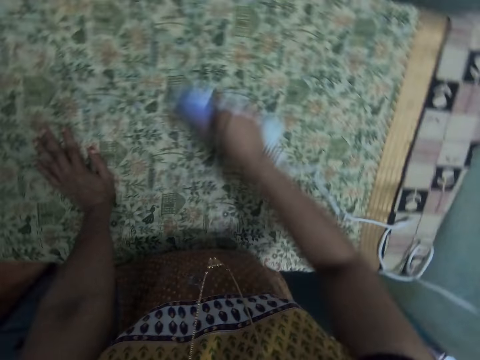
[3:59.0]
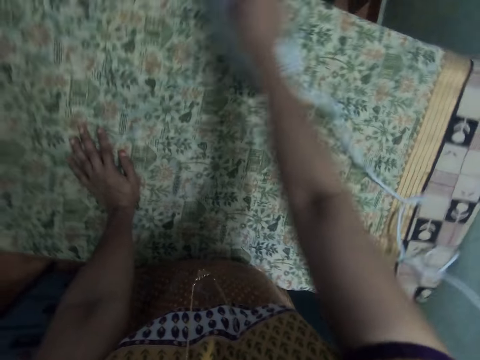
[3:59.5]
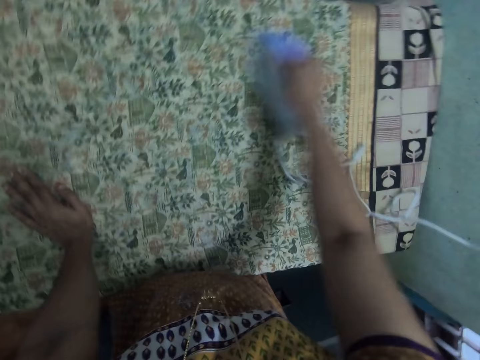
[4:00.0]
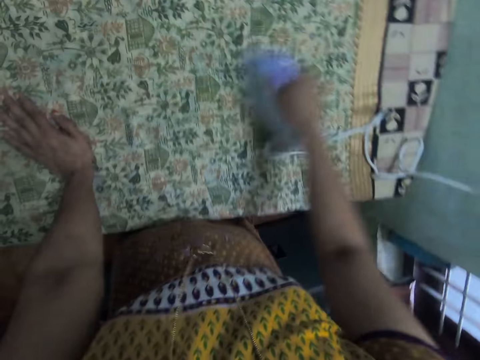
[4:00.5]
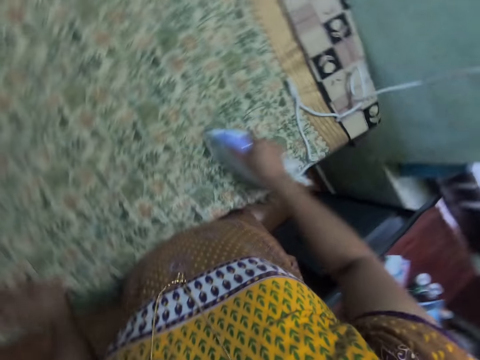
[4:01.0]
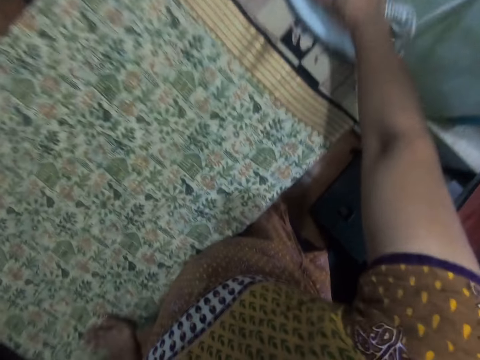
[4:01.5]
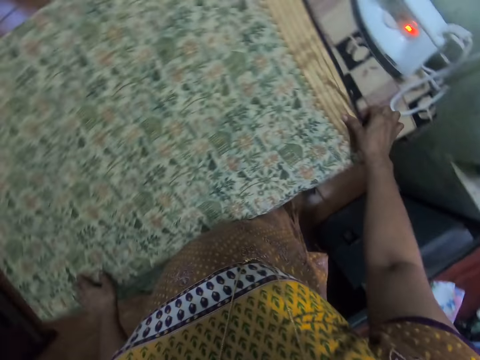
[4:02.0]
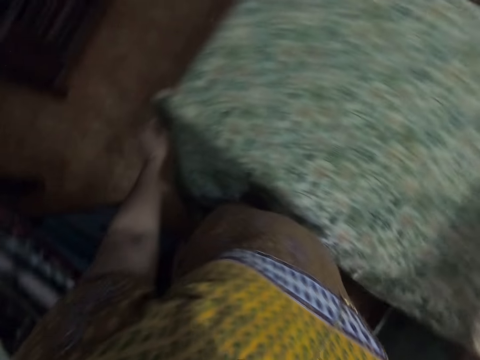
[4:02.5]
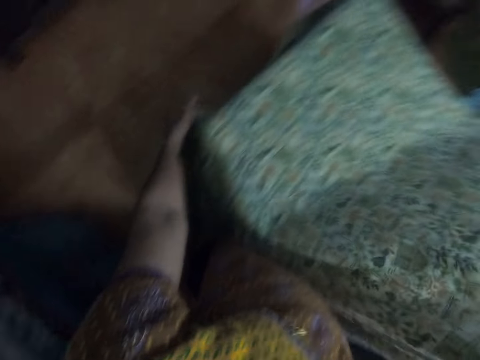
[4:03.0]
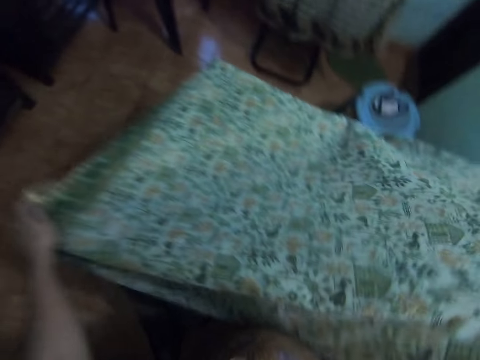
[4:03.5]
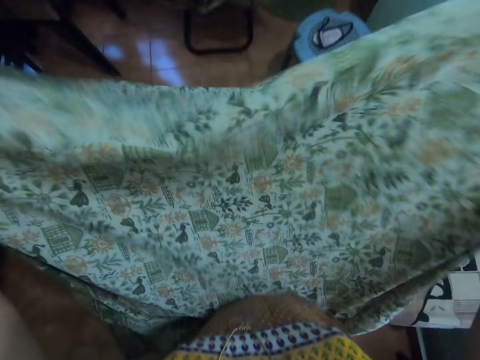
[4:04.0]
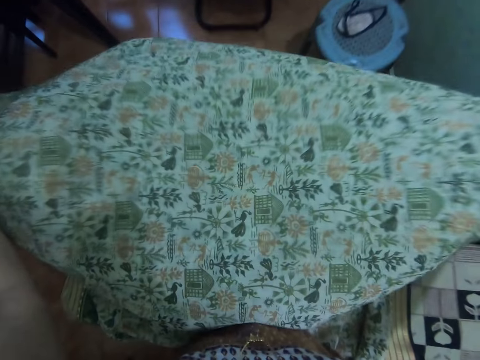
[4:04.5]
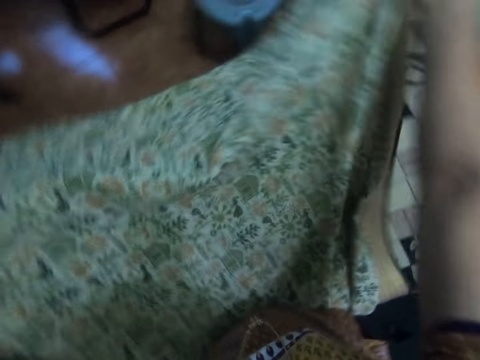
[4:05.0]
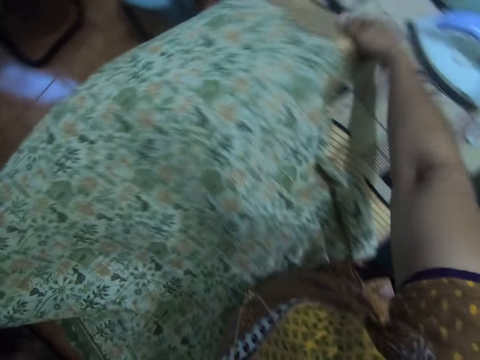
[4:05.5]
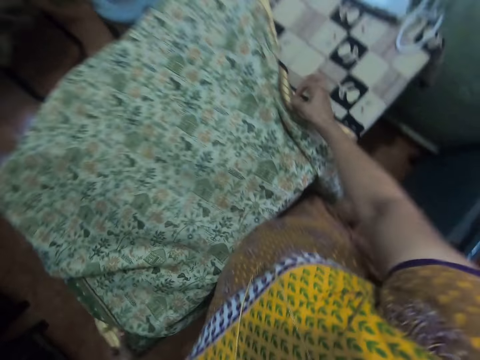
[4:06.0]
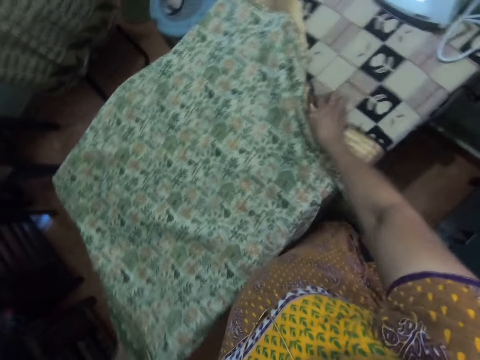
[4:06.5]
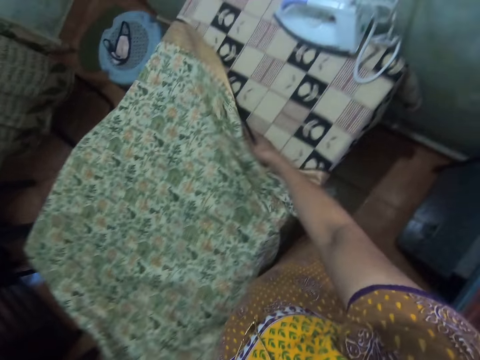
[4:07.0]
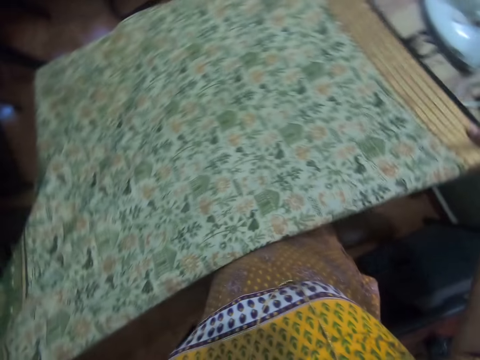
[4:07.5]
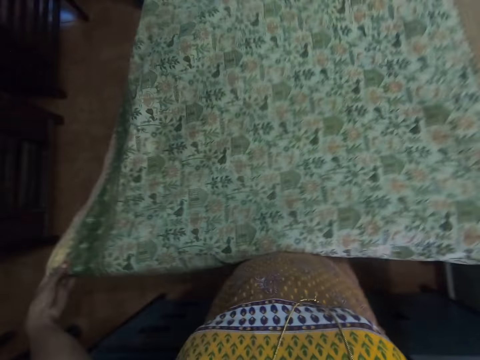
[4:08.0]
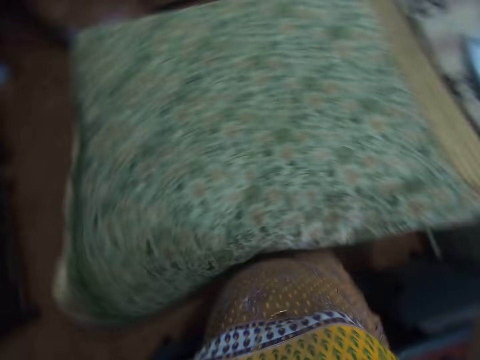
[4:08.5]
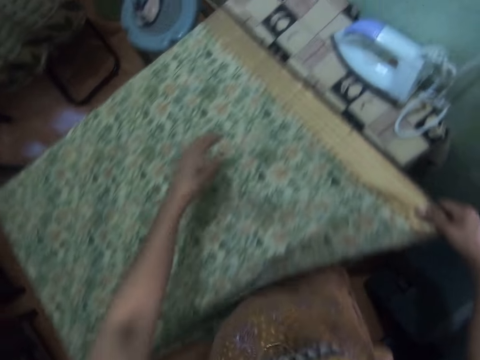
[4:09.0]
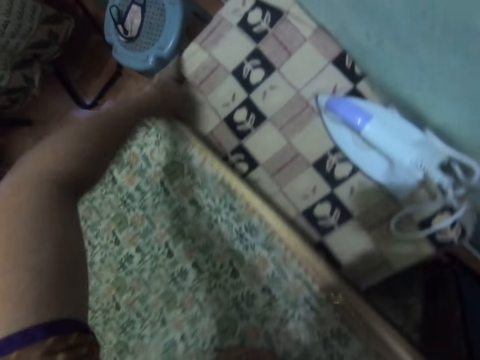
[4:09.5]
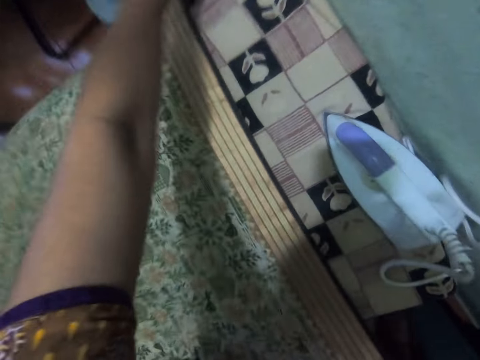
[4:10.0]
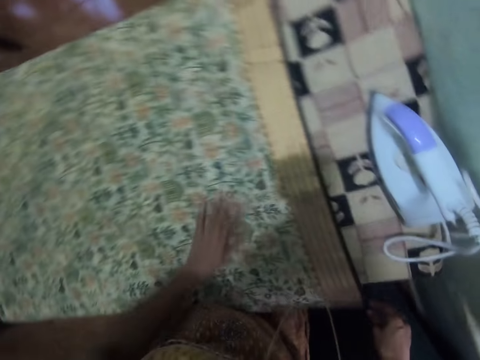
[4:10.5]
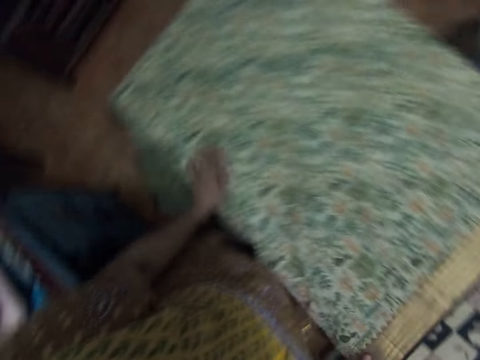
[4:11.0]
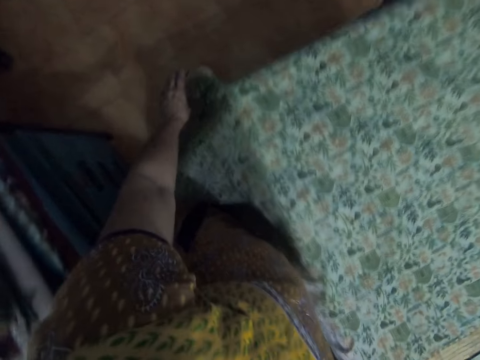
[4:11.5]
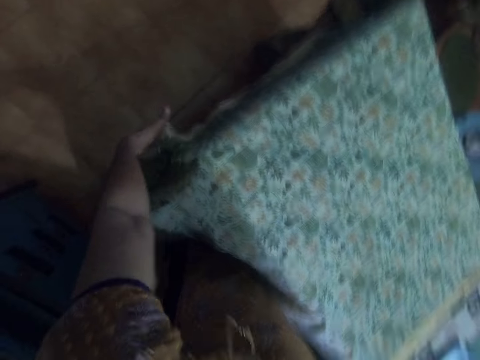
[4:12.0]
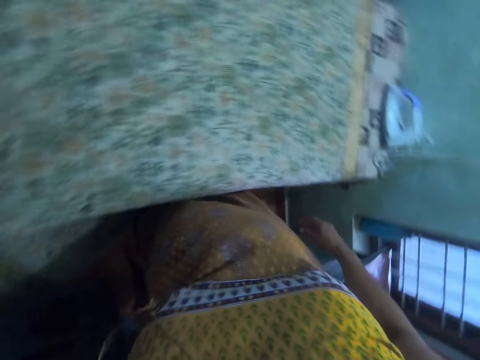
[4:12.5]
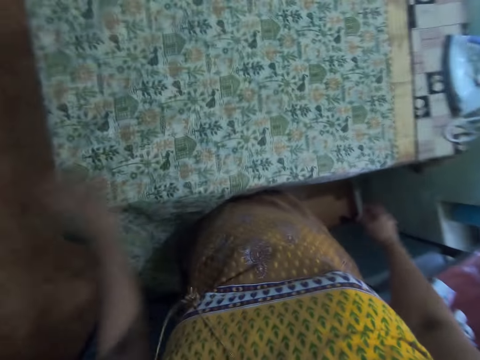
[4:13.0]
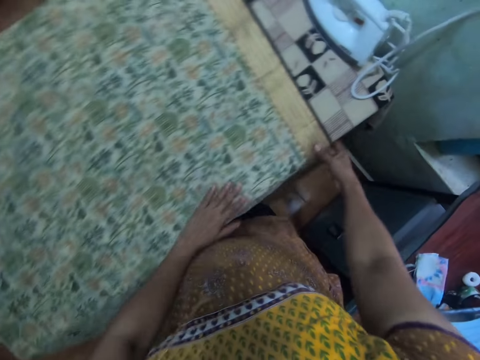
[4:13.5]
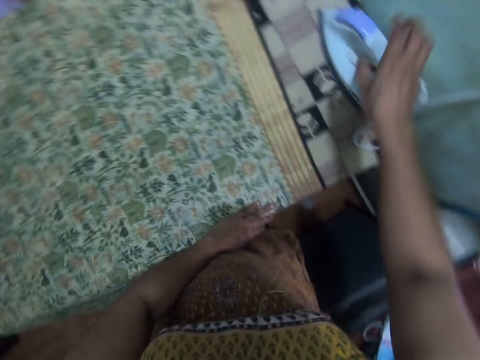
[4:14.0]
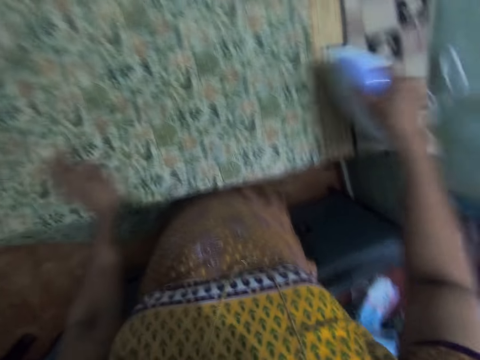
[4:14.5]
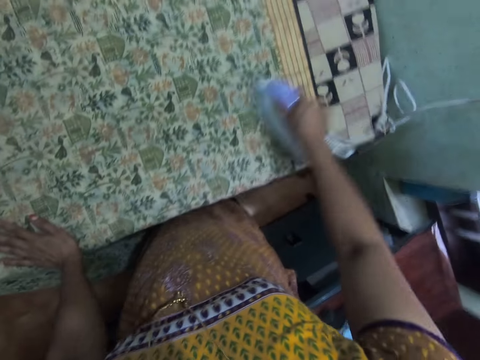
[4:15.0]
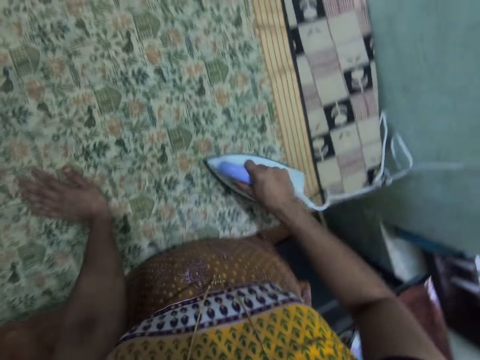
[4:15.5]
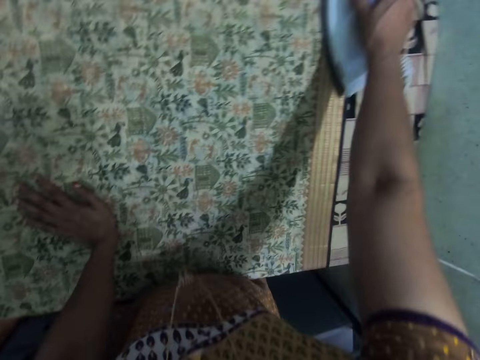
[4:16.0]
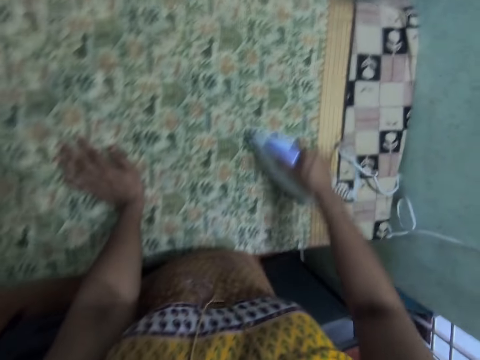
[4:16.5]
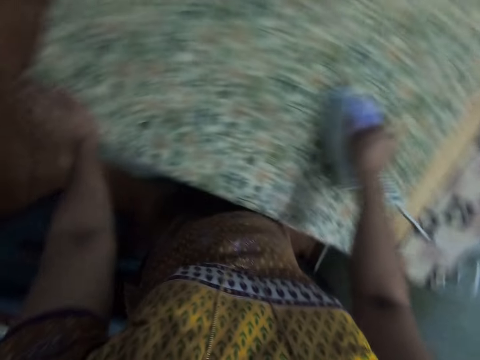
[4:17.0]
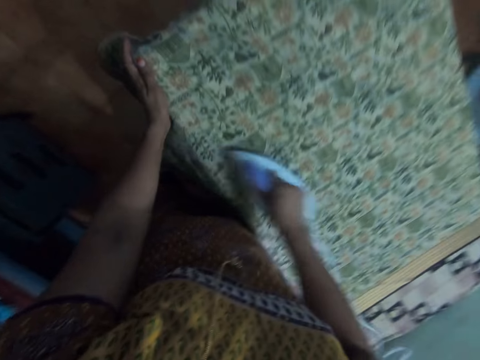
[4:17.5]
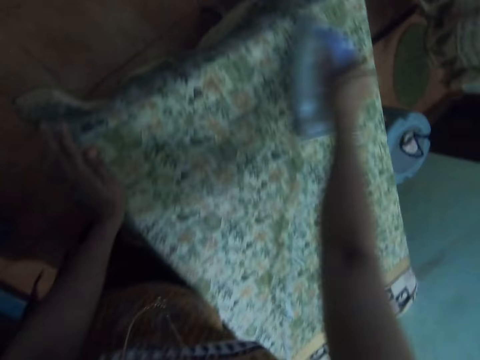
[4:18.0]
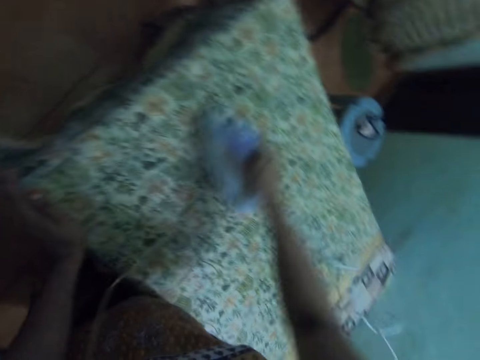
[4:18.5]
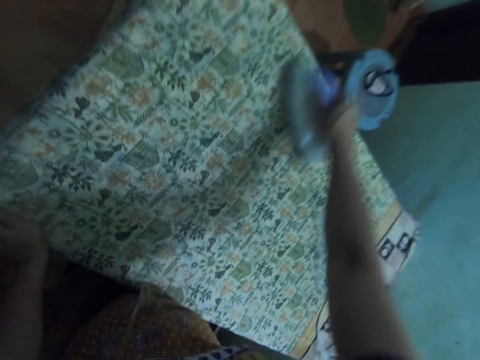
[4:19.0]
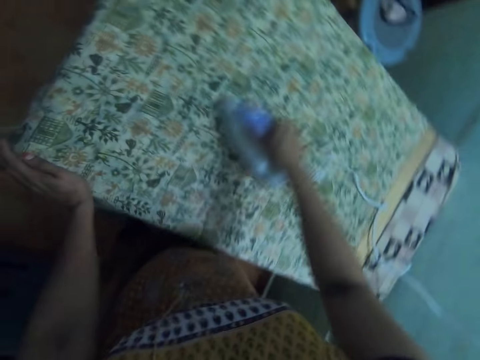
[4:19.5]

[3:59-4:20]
The camera wearer puts the iron on the table. They move the cloth on the table and lift the cloth. They spread the cloth on the table. They pick up the iron from the table and iron the cloth on the table.

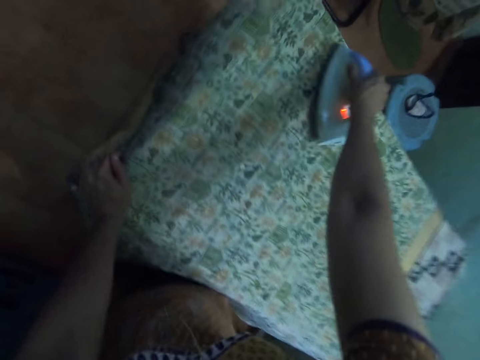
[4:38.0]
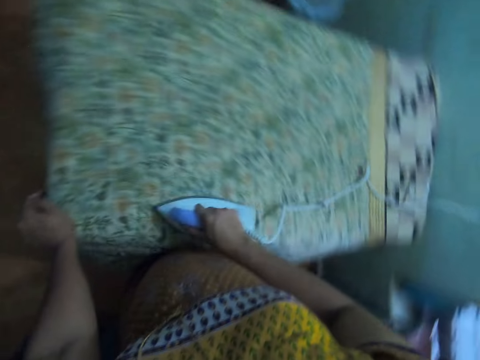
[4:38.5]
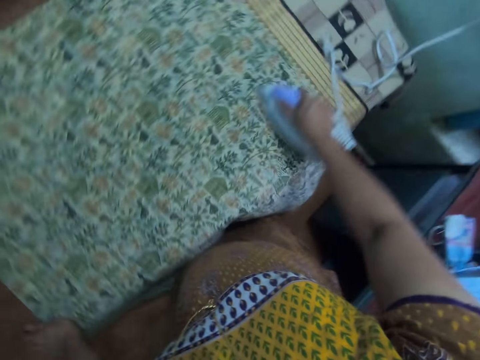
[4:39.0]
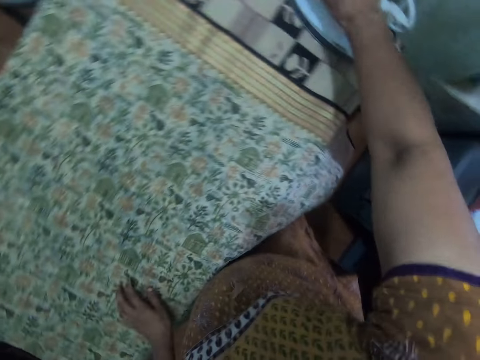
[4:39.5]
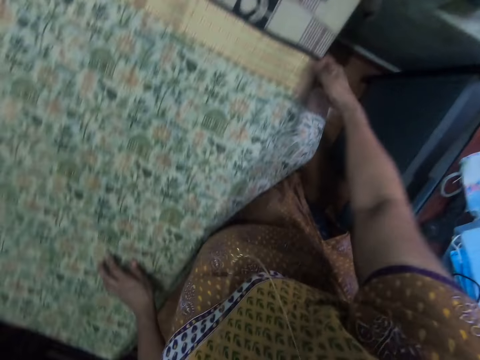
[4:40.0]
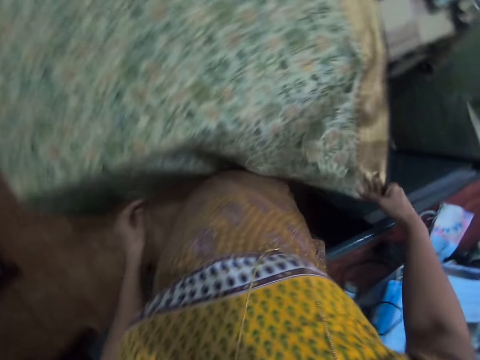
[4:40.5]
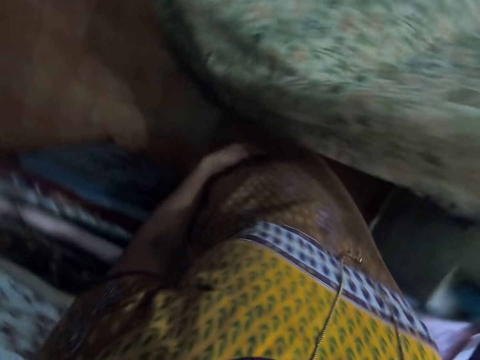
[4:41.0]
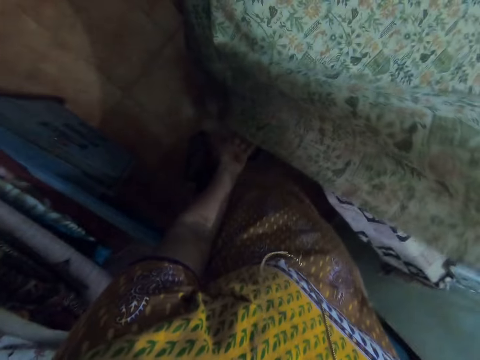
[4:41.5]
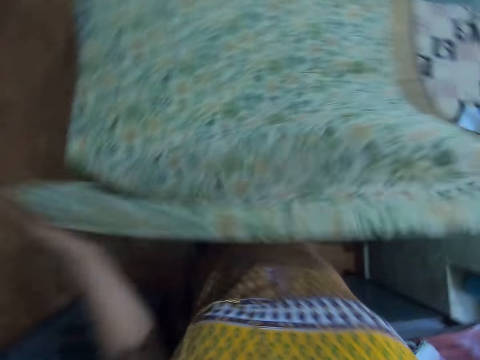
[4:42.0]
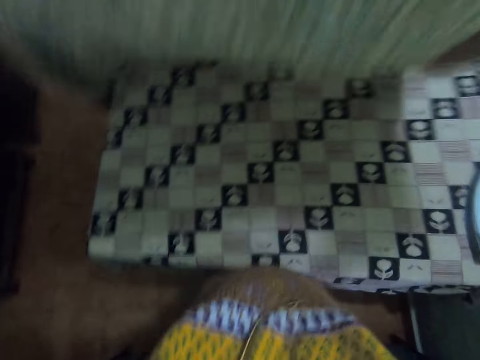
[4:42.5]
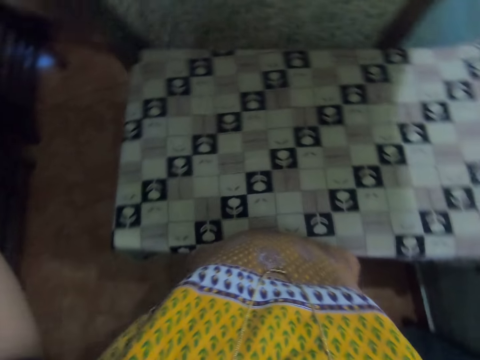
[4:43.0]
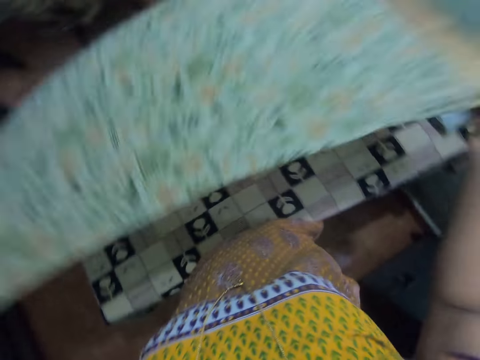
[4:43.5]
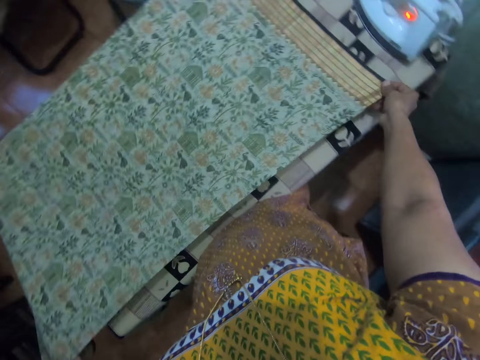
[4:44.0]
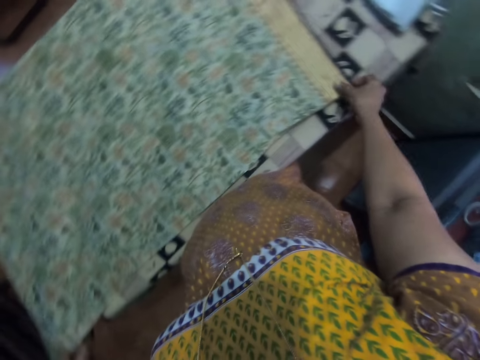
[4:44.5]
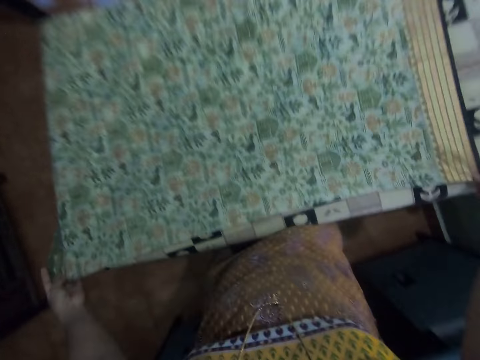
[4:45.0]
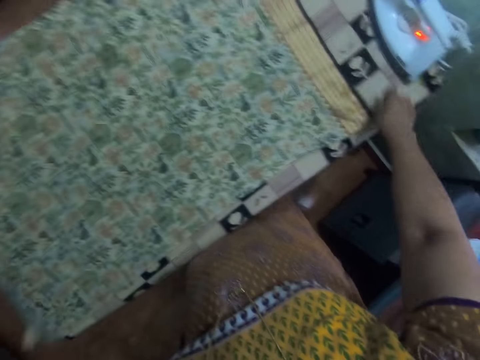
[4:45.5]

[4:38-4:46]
The camera wearer puts the iron on the table. They move the cloth on the table and lift the cloth. They spread the cloth on the table.
